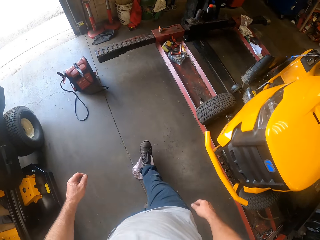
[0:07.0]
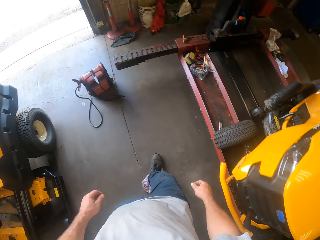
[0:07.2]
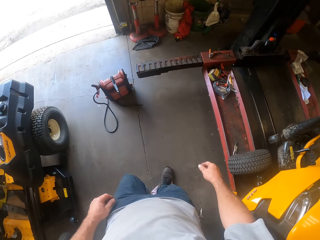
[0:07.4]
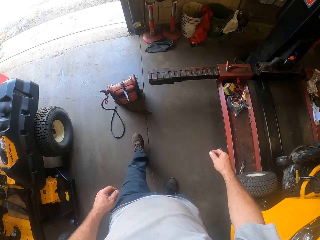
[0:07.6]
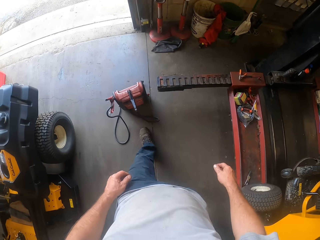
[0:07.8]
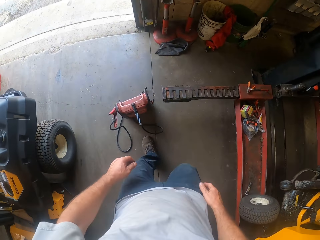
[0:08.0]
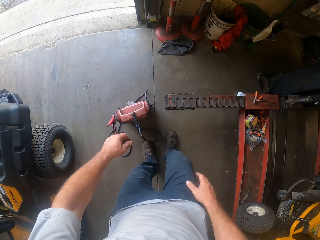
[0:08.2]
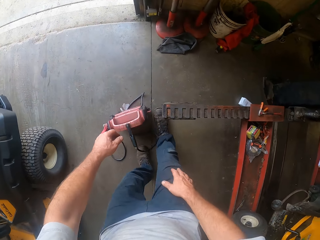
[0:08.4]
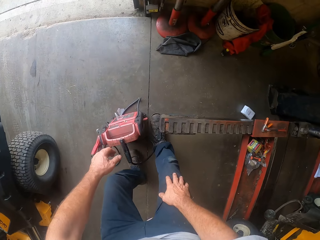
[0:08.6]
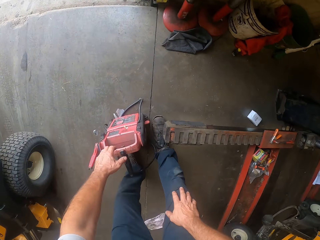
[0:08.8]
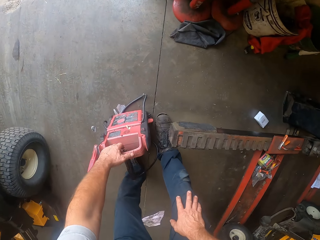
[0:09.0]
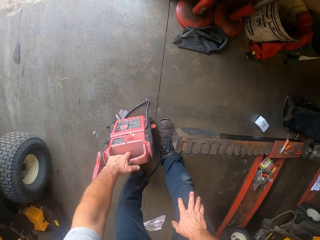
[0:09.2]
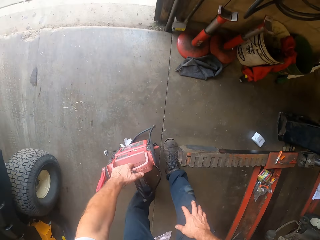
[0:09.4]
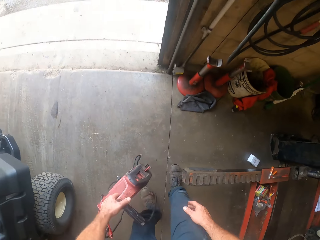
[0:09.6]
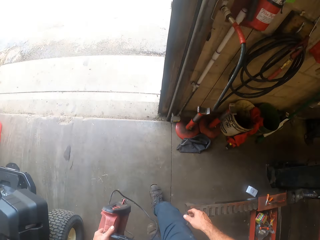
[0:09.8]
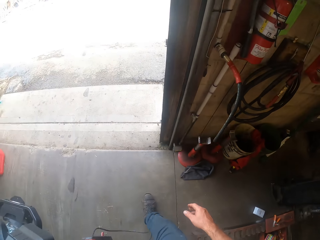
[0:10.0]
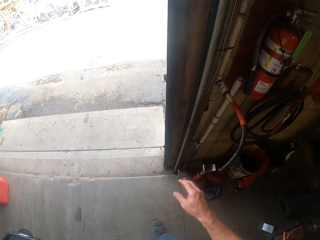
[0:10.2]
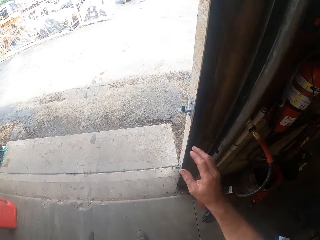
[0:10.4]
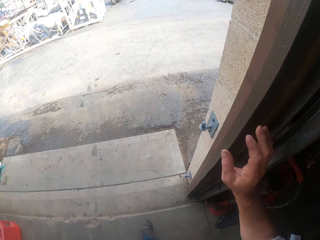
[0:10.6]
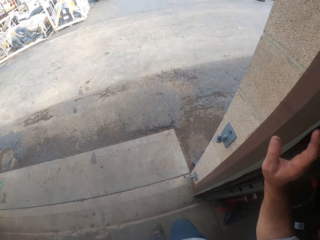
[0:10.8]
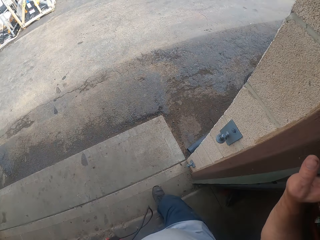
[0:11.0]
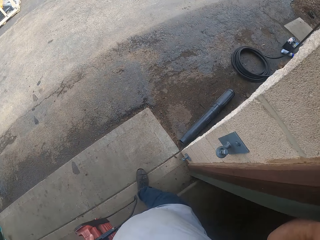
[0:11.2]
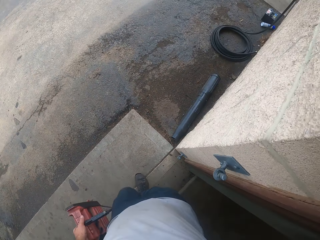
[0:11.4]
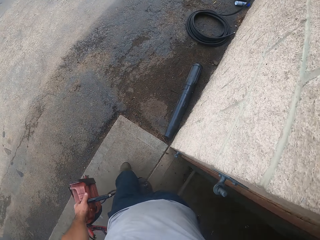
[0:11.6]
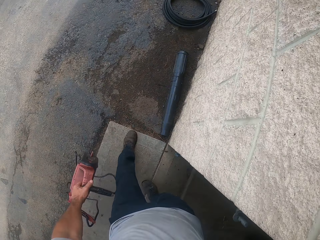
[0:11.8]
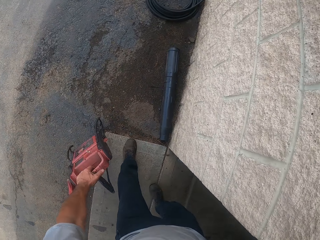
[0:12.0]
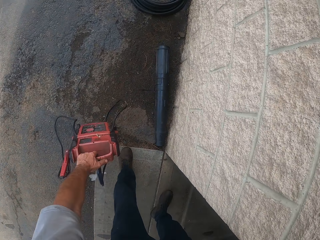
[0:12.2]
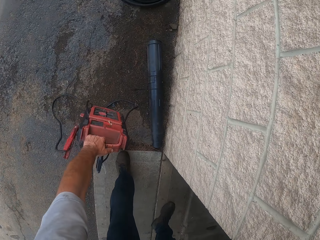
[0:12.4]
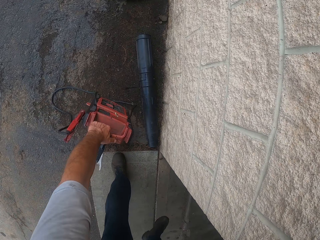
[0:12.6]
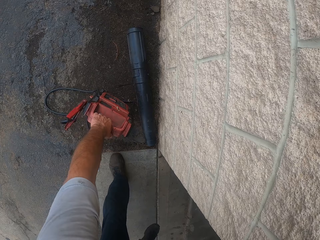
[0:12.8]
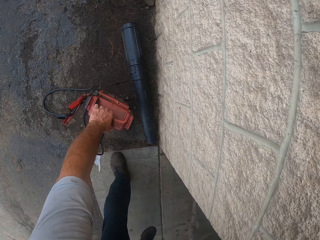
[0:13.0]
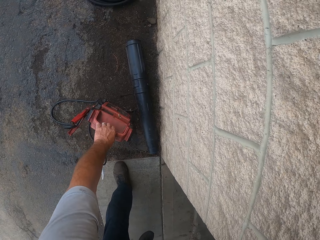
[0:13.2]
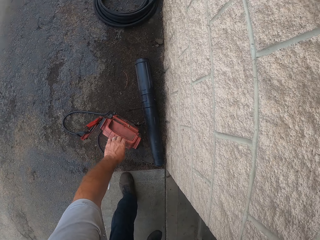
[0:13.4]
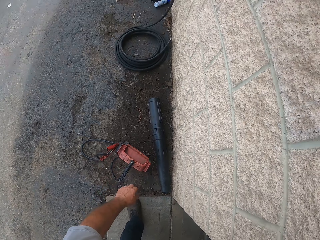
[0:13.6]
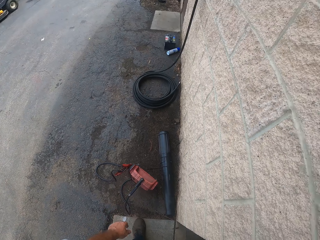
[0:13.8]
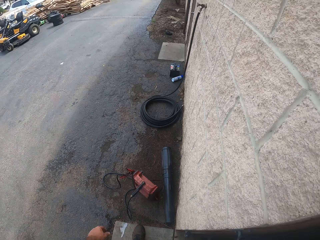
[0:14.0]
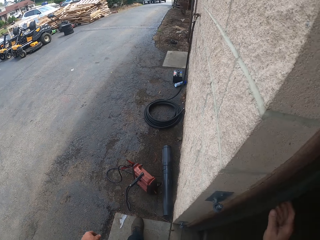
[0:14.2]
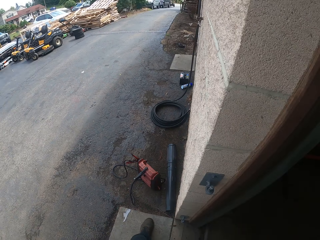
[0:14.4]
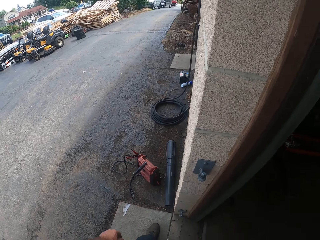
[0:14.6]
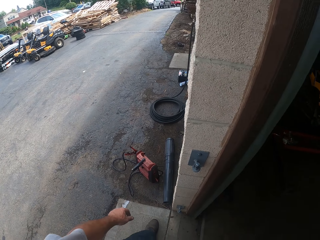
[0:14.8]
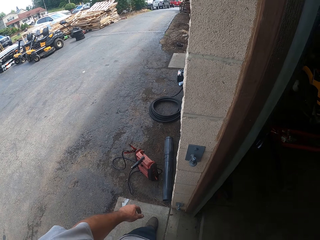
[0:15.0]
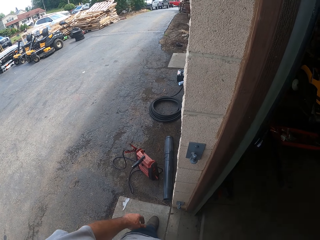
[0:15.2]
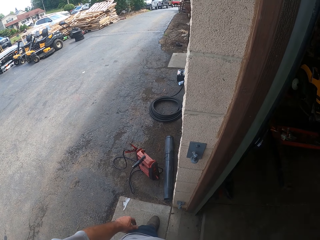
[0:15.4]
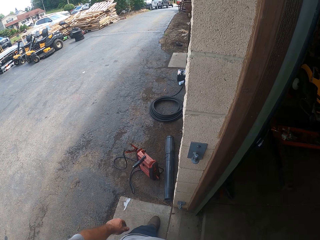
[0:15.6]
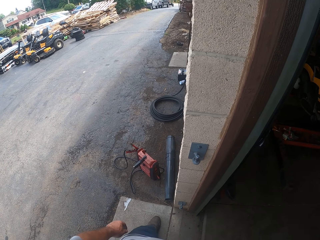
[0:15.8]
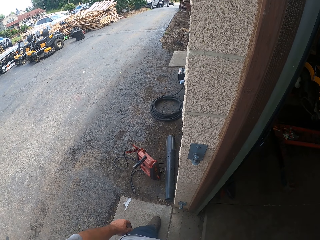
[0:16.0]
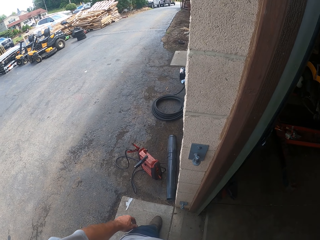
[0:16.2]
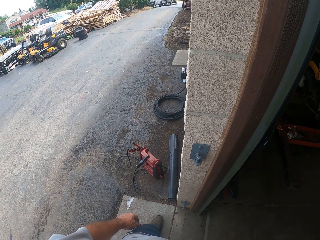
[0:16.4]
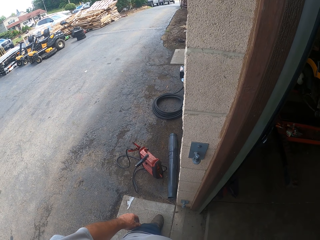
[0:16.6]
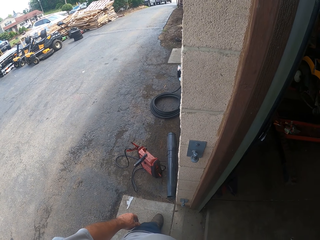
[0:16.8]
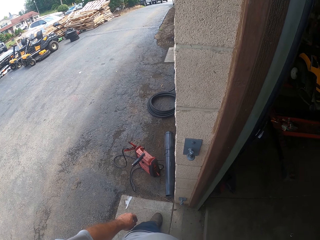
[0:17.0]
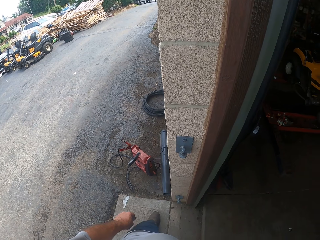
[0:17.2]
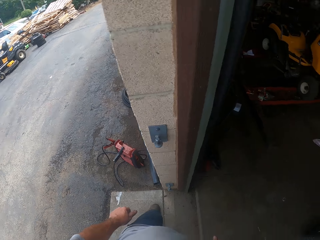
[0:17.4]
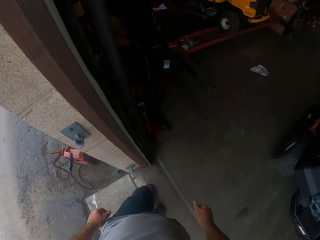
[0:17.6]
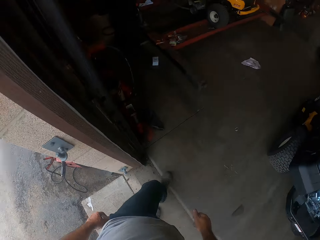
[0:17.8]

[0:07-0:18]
The camera wearer picks up a battery charger from the floor with his left hand. He walks toward the door. He drops the battery charger on the floor. He stares outside.

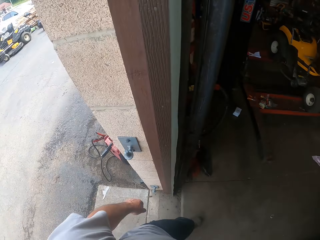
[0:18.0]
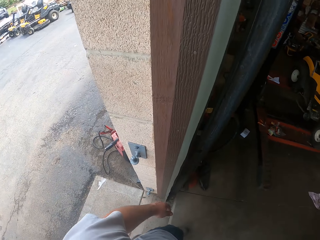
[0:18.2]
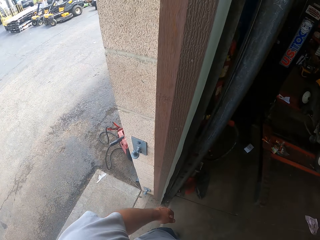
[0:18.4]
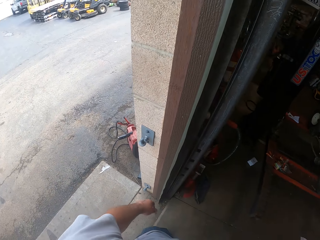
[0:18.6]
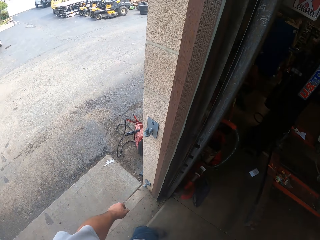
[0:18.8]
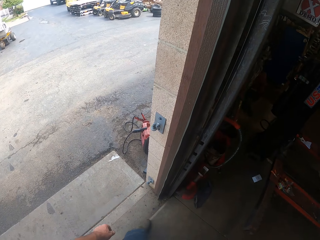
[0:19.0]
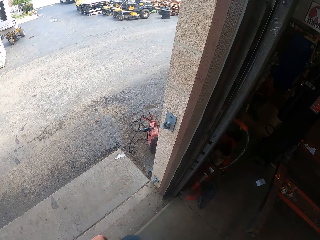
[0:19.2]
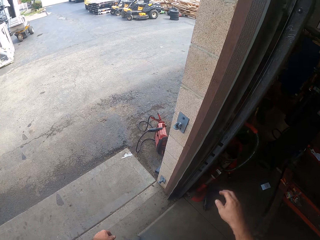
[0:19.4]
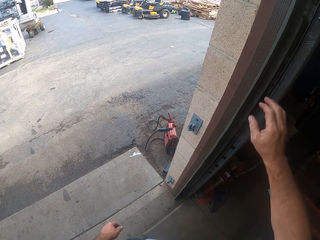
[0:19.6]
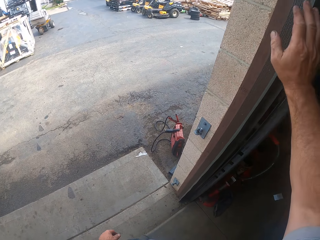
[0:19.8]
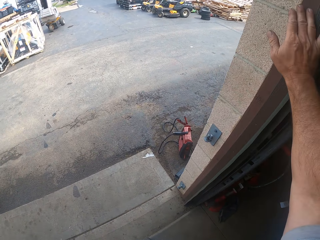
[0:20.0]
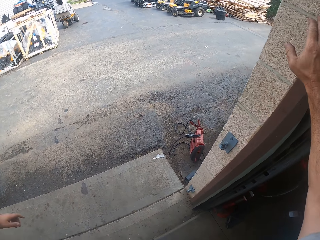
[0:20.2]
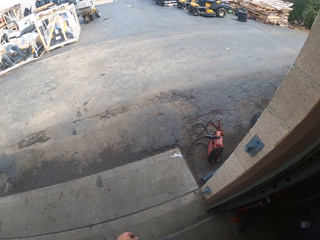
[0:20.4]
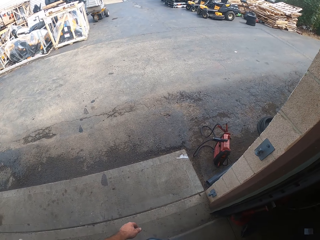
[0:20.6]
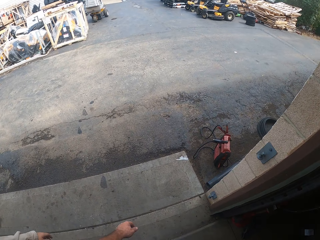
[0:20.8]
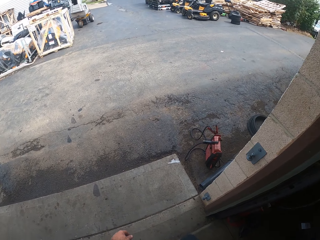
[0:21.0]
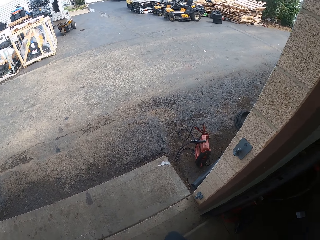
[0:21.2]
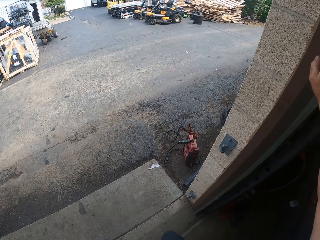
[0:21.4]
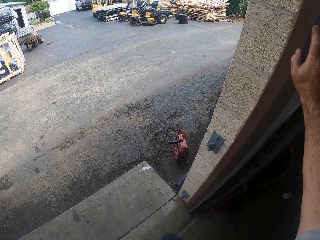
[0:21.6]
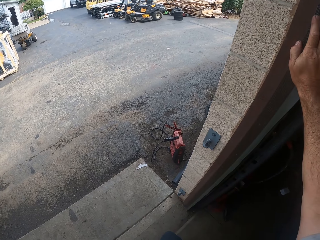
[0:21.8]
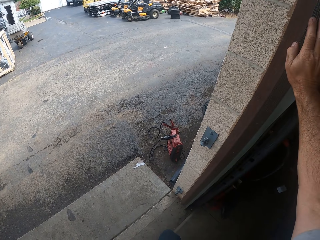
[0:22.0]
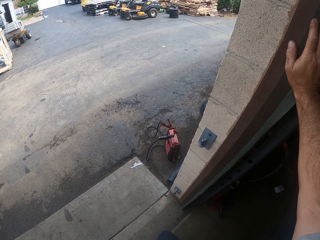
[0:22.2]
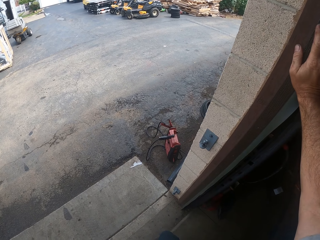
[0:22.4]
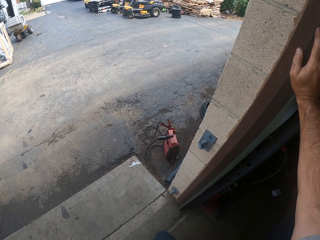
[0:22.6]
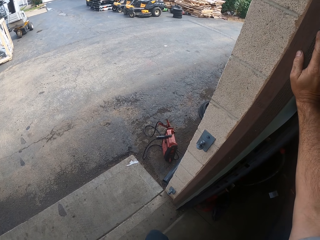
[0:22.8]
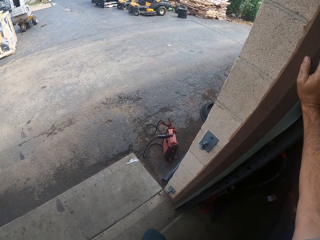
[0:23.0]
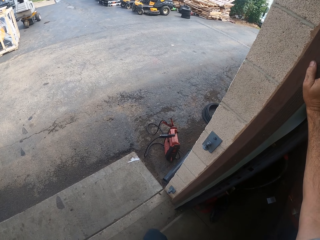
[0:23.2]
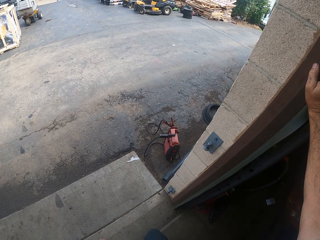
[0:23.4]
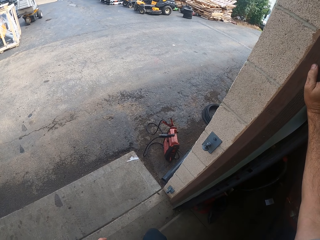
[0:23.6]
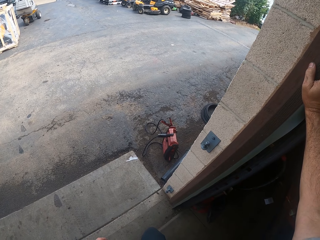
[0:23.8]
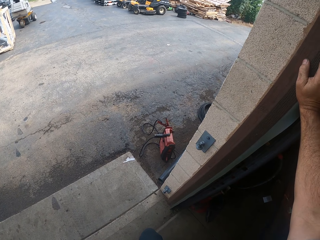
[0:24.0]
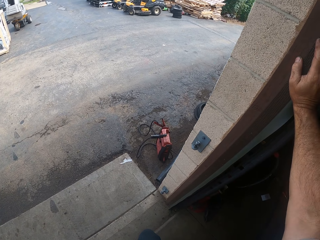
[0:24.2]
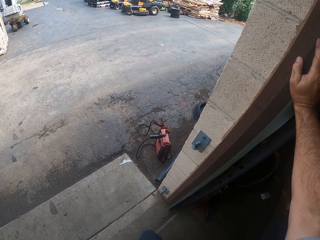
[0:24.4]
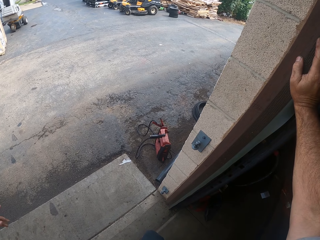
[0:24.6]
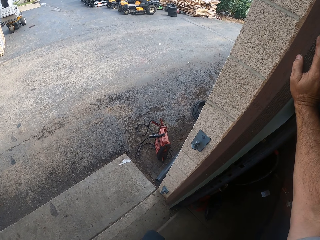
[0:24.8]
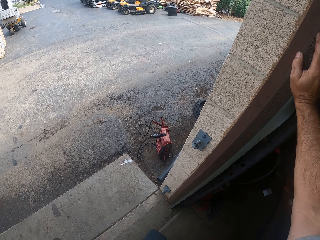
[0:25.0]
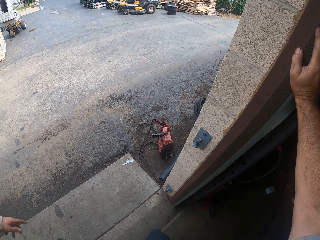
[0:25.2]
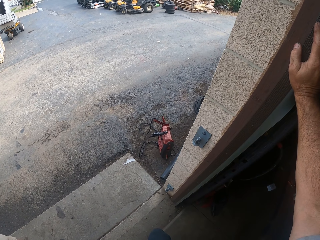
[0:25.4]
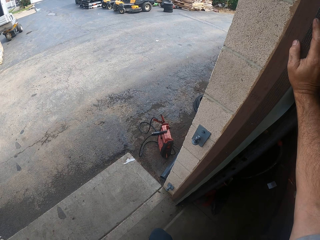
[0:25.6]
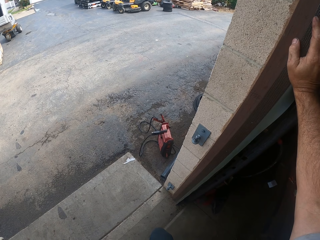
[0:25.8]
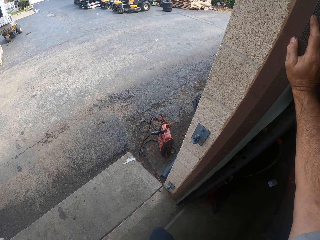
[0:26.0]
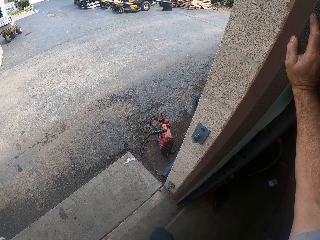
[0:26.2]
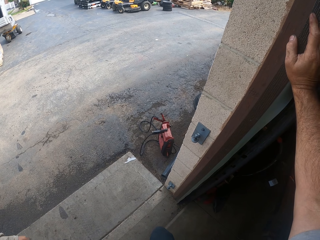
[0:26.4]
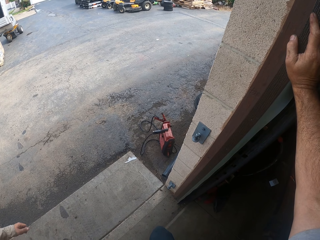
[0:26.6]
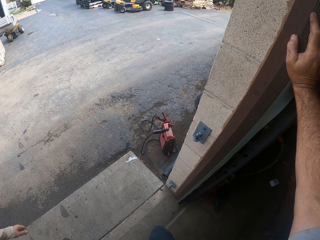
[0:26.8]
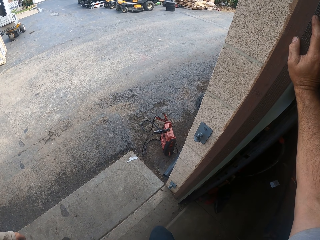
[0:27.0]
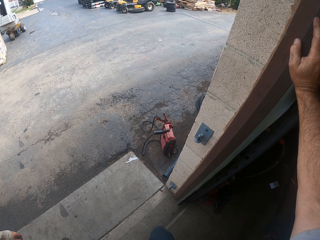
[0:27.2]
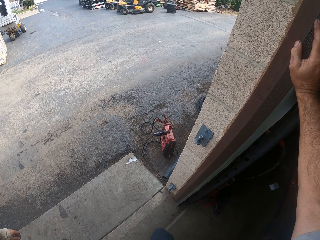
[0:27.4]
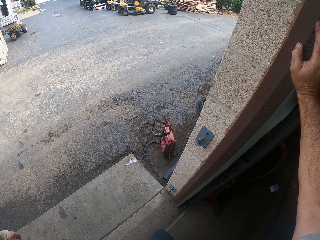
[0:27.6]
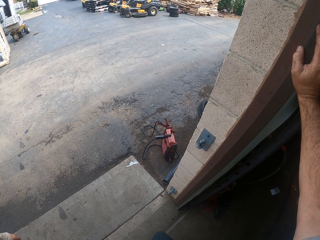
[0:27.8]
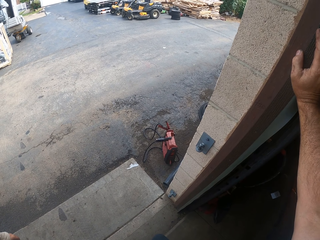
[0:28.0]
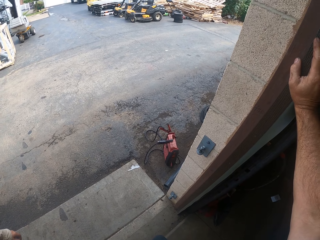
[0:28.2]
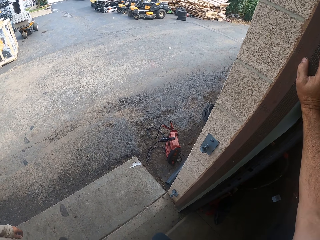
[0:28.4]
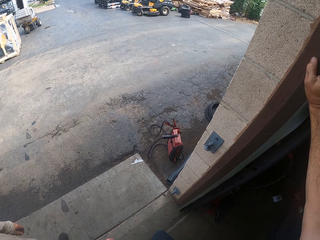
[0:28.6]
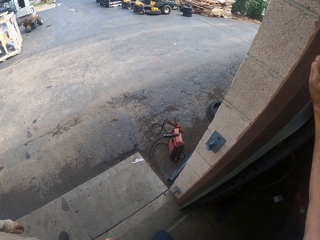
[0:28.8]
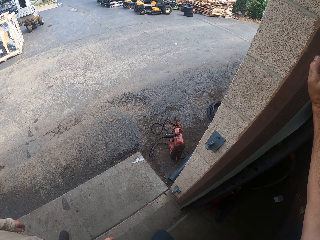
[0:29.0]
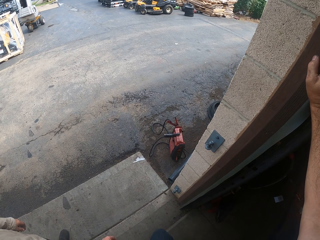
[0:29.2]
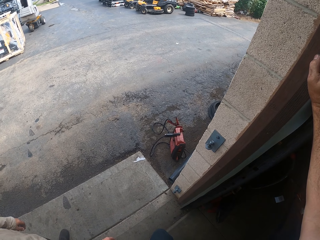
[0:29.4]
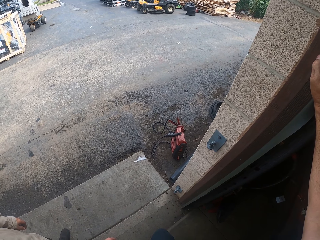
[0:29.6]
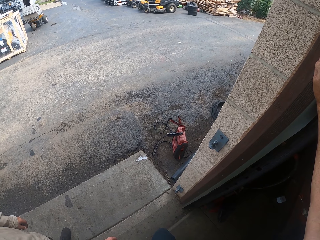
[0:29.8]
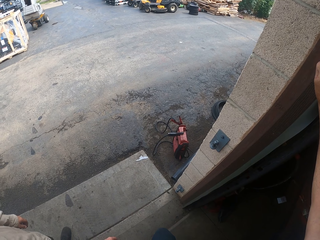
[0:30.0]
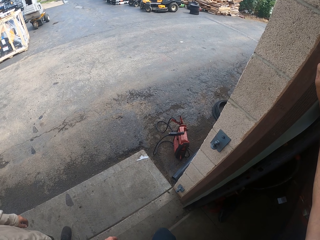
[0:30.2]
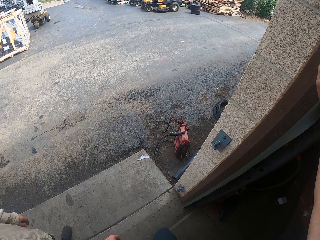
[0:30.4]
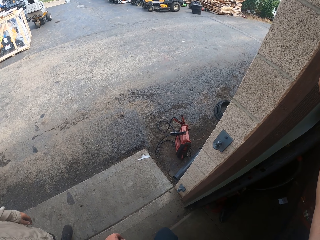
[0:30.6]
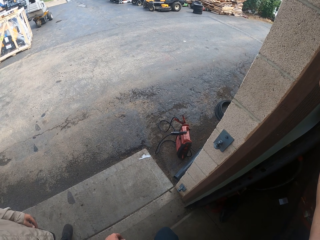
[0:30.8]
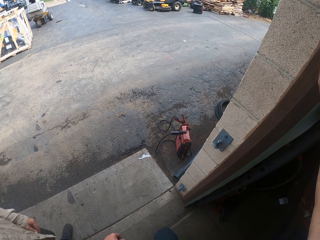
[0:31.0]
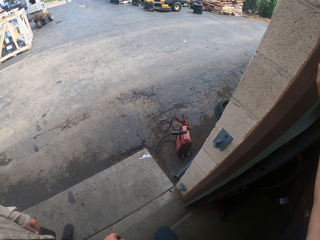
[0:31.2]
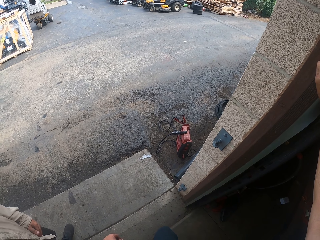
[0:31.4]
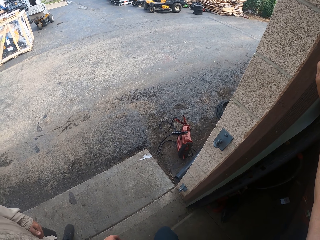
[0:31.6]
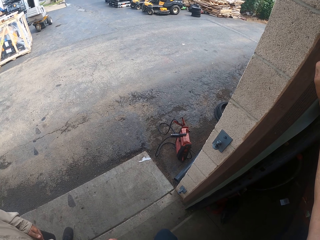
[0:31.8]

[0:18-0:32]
The camera wearer turns at the door. They touch the door frame. They interact with a man. They stare outside.
